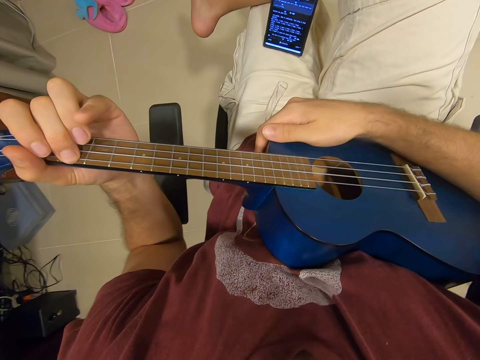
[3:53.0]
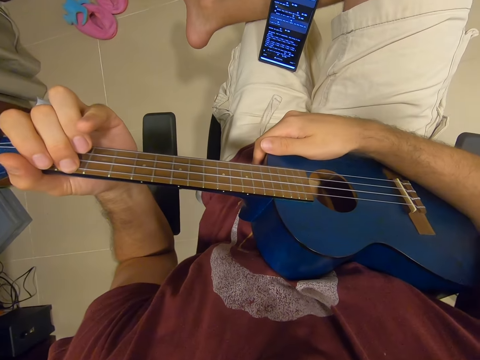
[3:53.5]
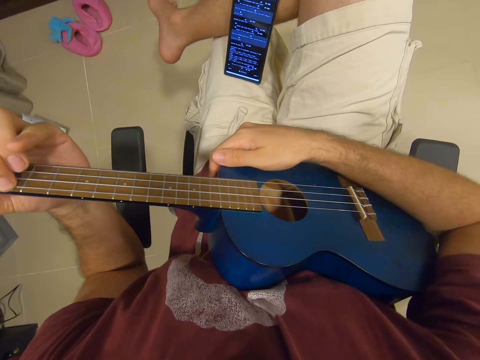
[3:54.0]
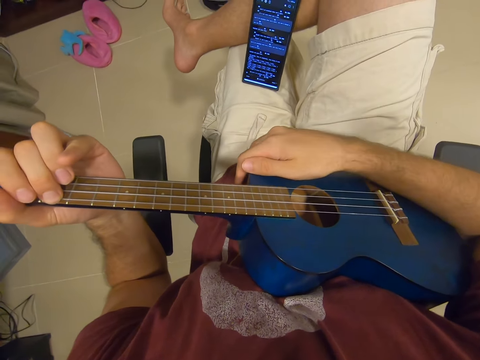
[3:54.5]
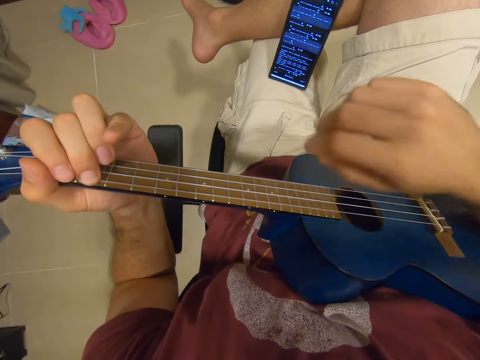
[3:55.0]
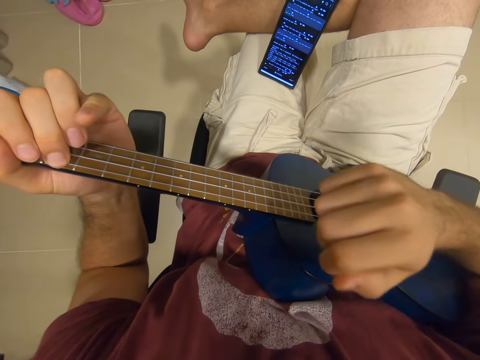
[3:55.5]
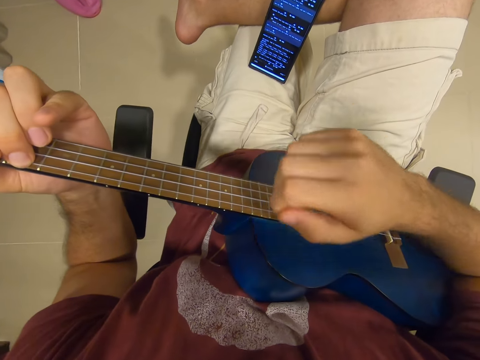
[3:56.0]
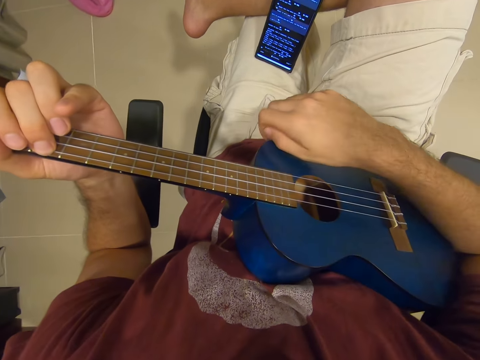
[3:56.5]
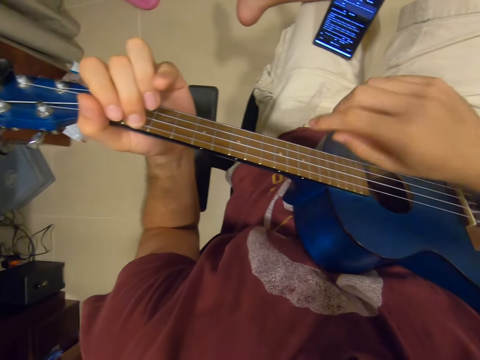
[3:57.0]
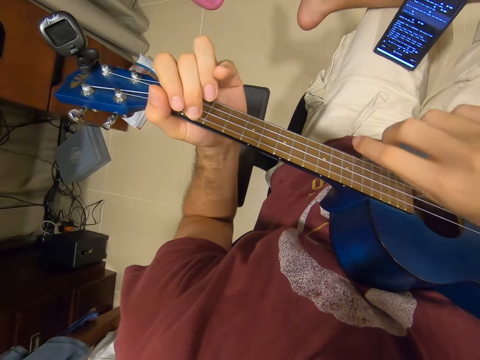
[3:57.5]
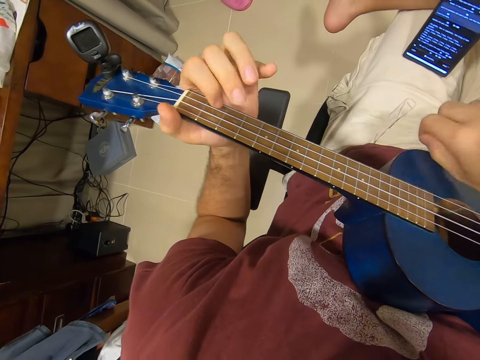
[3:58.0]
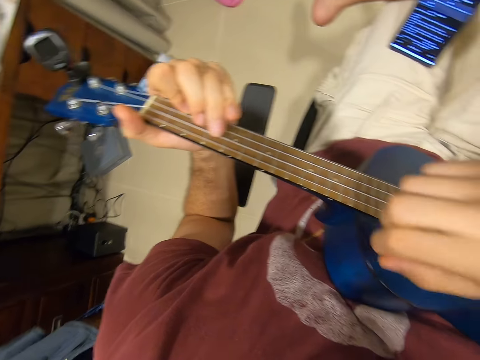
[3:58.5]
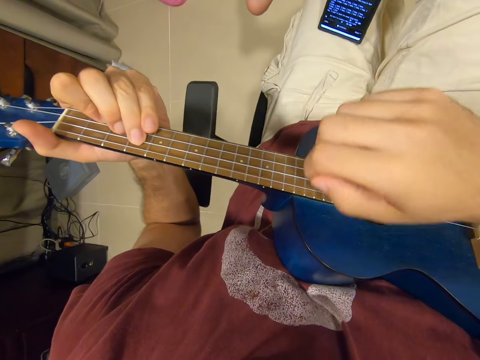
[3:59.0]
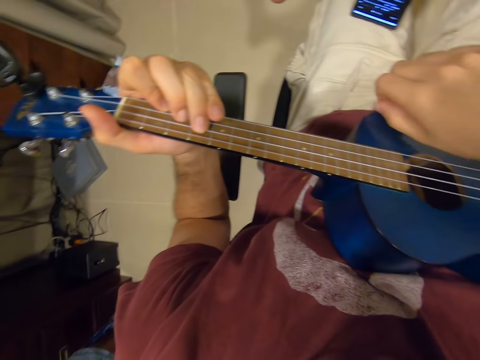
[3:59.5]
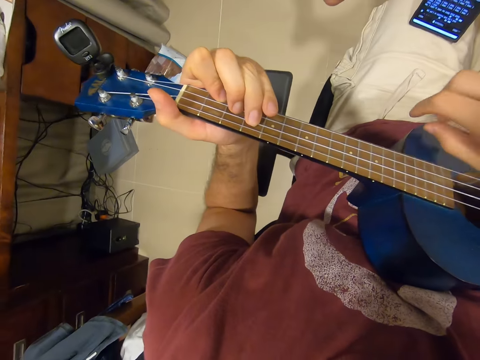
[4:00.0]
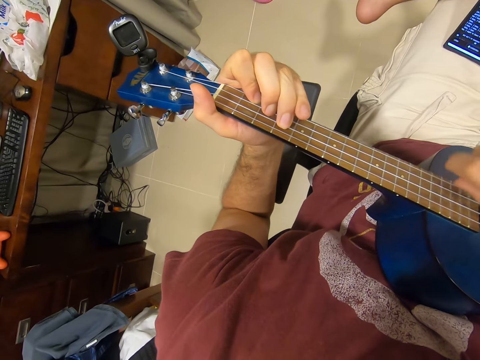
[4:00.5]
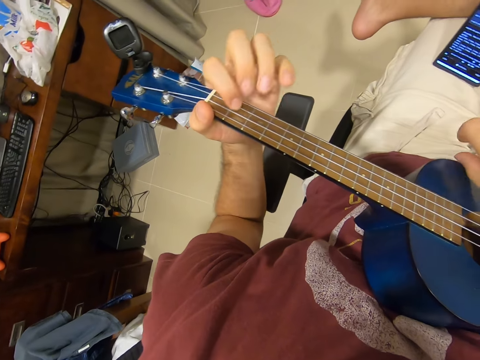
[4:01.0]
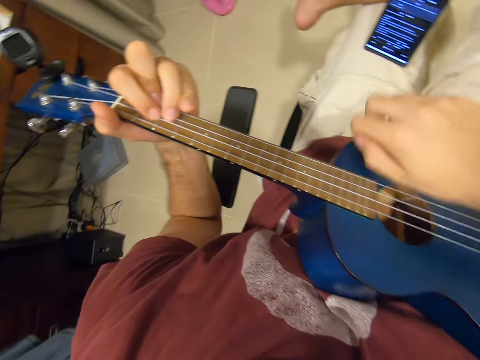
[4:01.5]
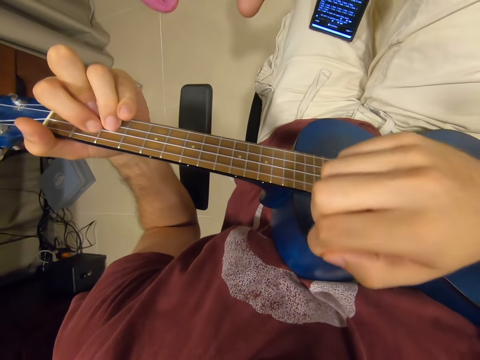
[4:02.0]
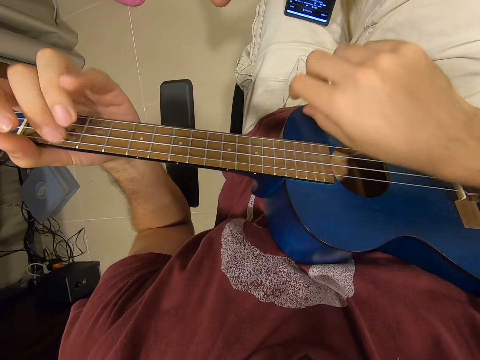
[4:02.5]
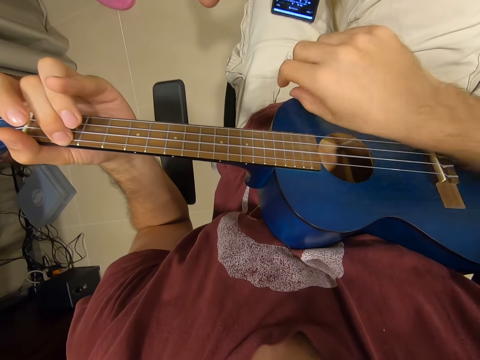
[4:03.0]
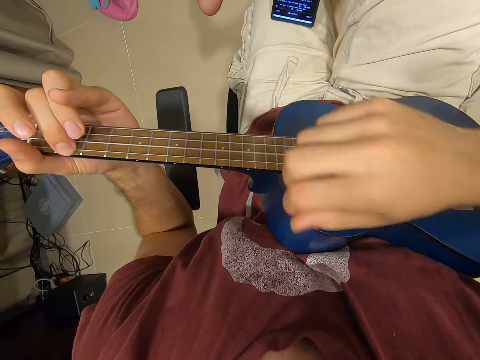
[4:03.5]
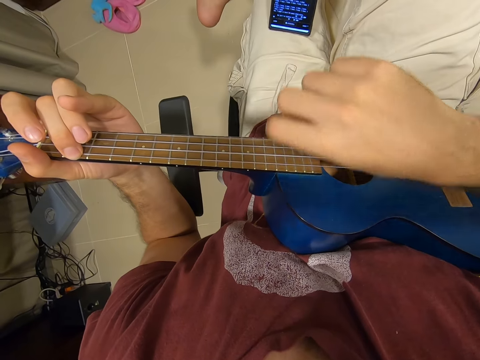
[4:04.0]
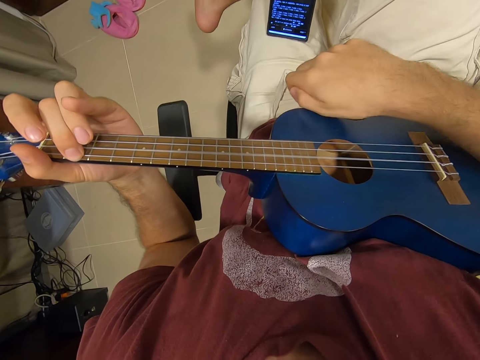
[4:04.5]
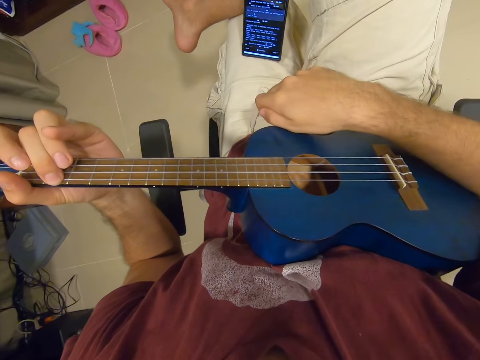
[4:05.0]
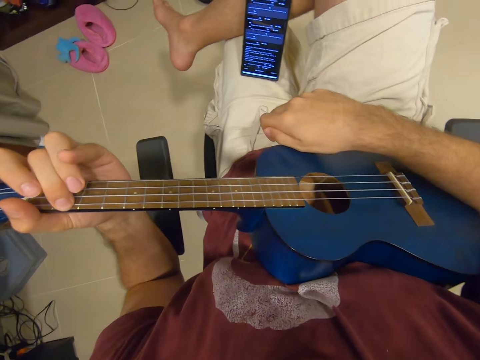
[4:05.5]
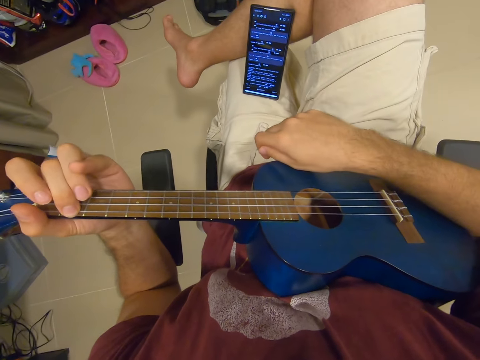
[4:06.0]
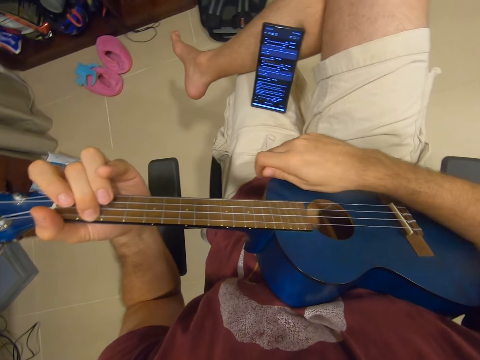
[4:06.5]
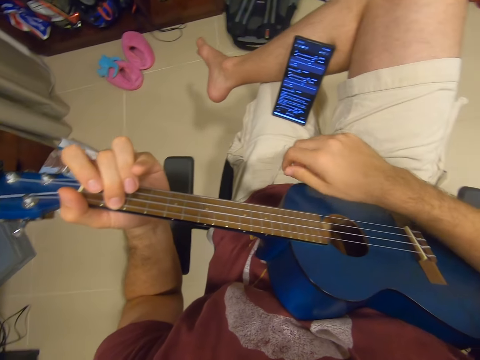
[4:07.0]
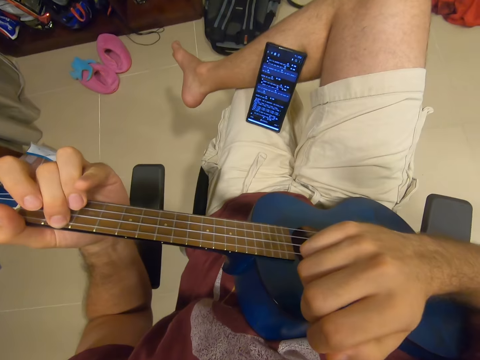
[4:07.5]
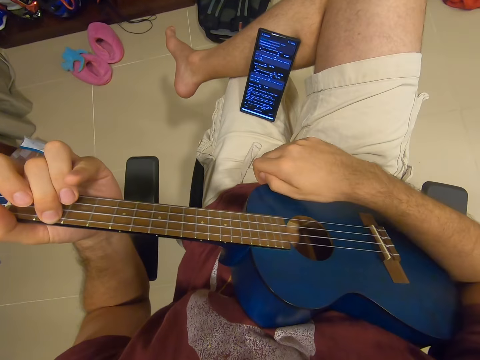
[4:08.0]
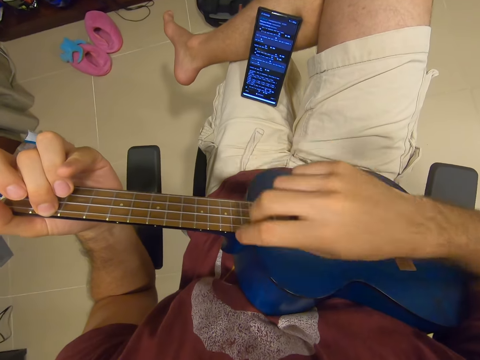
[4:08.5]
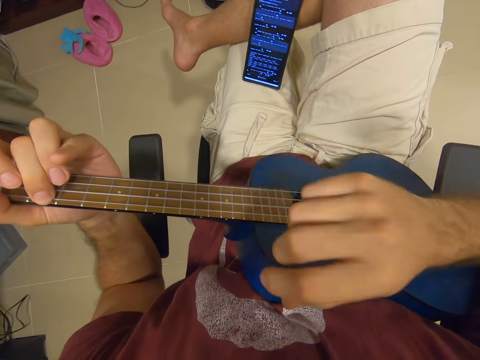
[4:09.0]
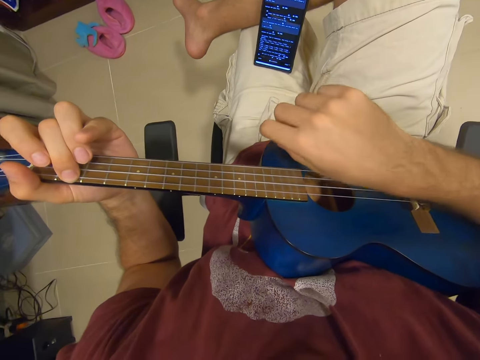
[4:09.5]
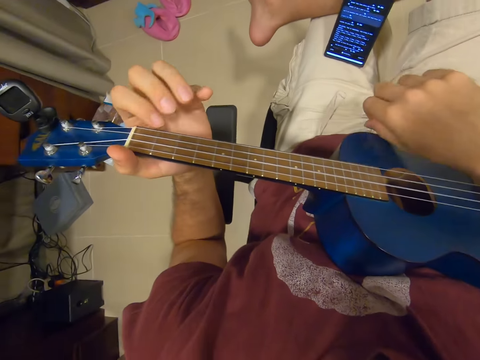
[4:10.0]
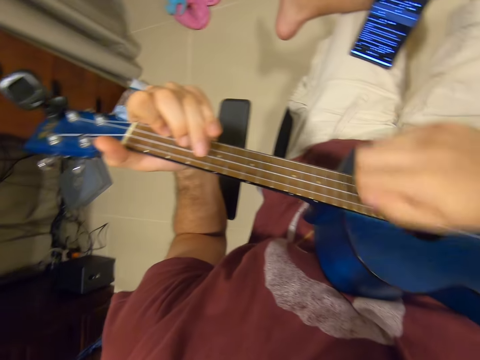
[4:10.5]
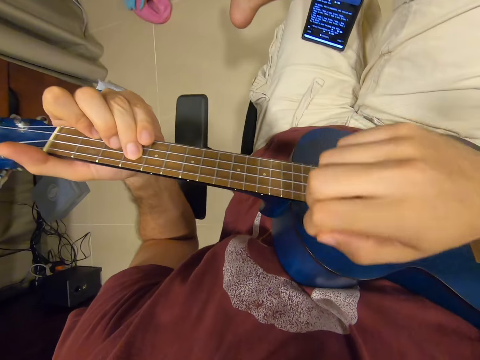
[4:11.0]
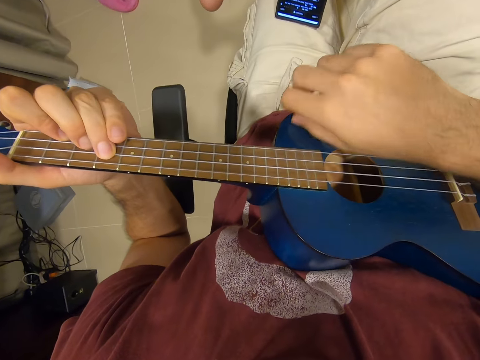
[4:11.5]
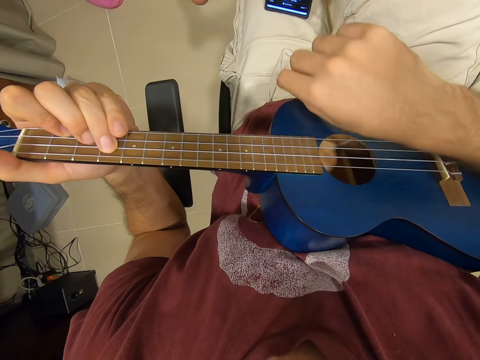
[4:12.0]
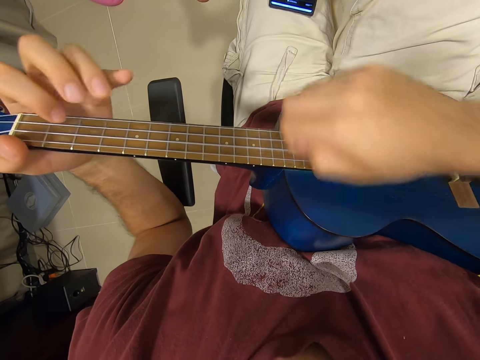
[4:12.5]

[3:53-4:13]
The camera wearer holds the guitar with his right hand. He refers to the phone. He plays the guitar. He refers to the phone. He plays the guitar.

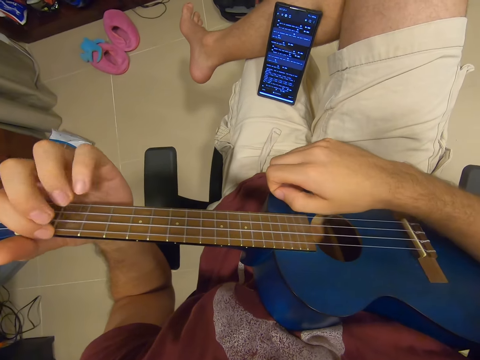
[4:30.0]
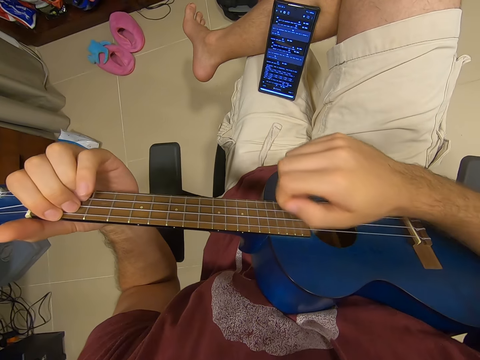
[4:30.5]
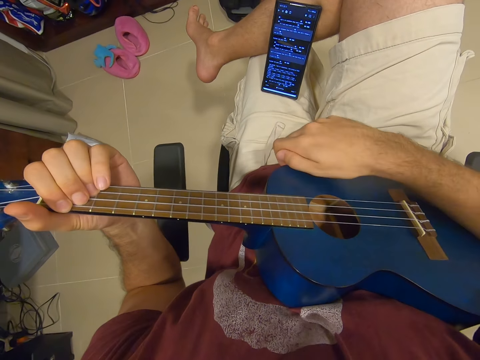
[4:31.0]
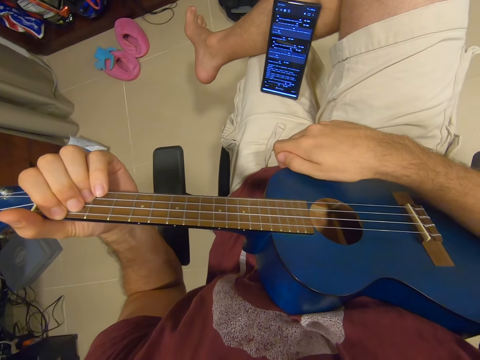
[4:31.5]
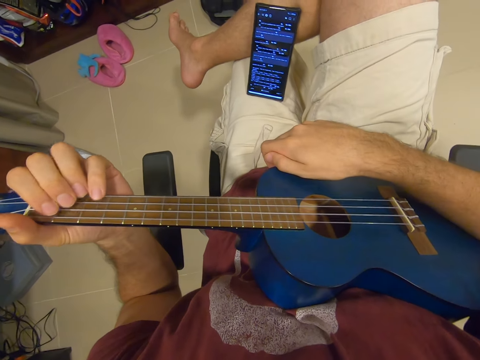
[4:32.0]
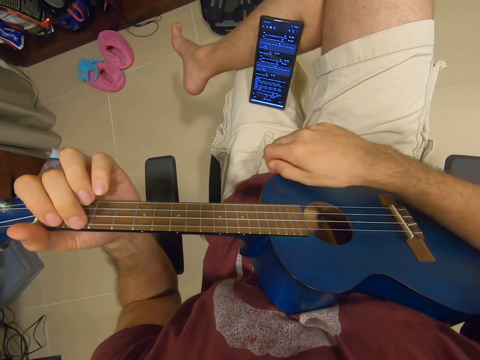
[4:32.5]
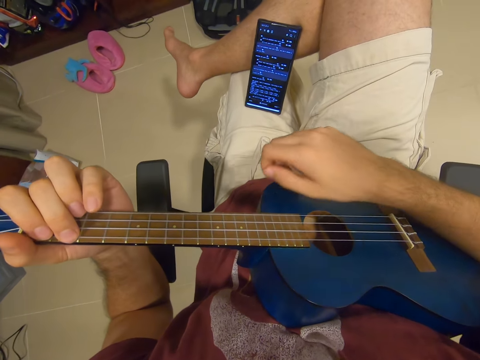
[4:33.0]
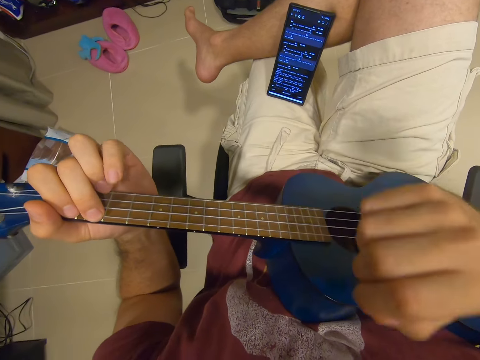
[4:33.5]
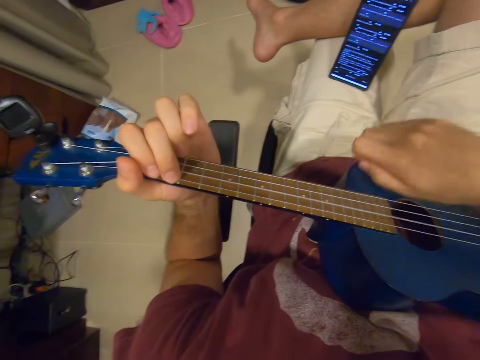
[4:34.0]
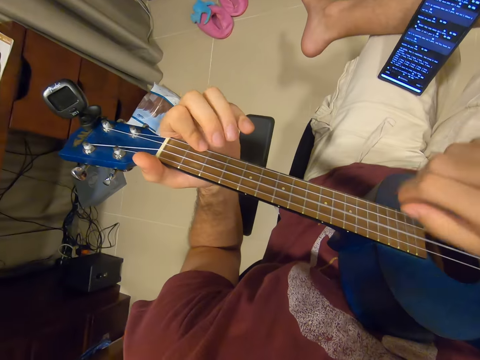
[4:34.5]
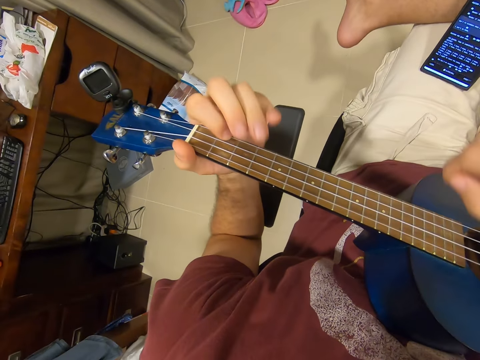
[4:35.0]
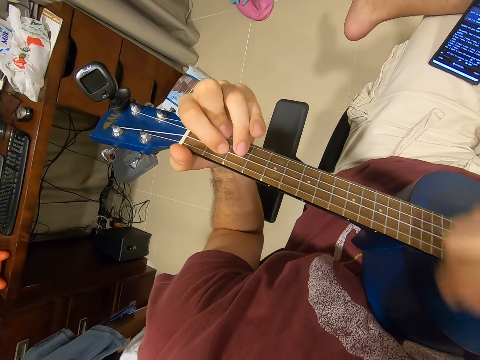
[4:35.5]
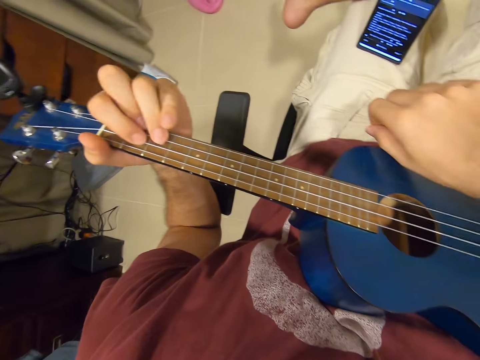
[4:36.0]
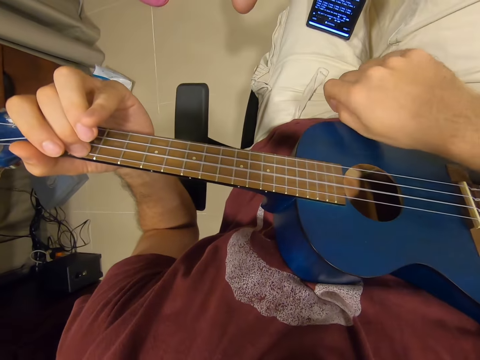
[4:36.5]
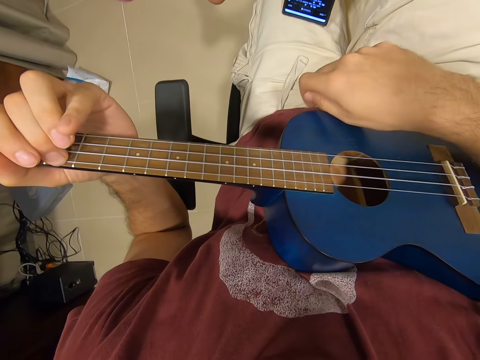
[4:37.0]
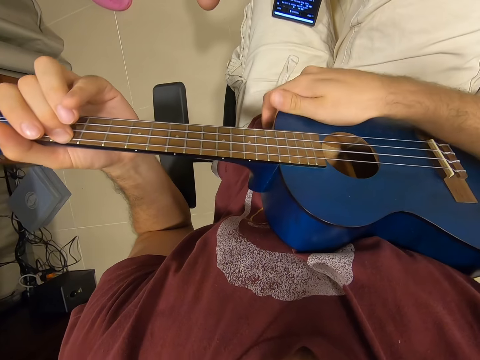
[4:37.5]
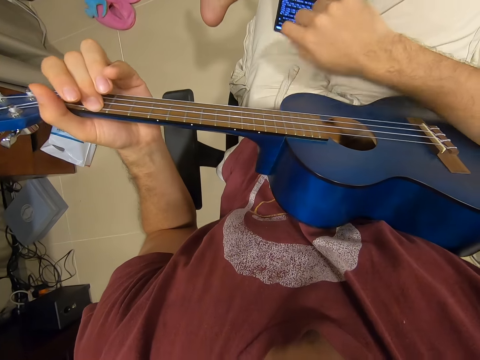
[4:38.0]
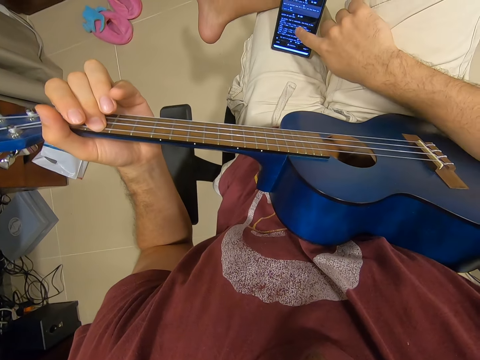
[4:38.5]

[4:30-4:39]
The camera wearer refers to the phone. He plays the guitar. He holds the guitar with his right hand. He operates the phone on his lap with his right hand. He removes his right hand from the guitar.
